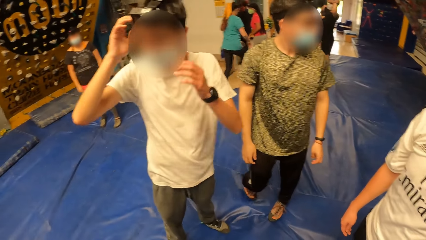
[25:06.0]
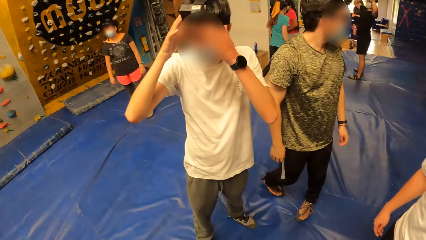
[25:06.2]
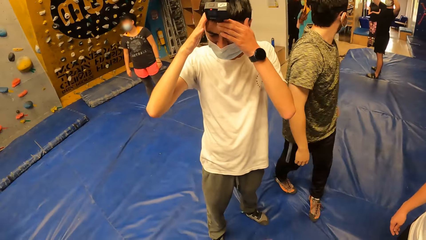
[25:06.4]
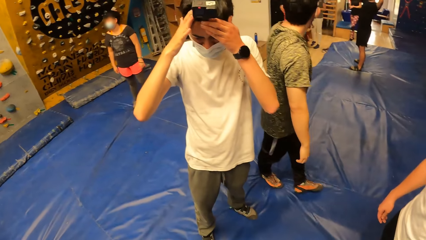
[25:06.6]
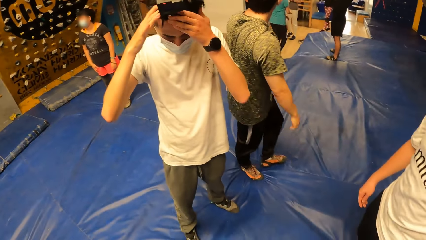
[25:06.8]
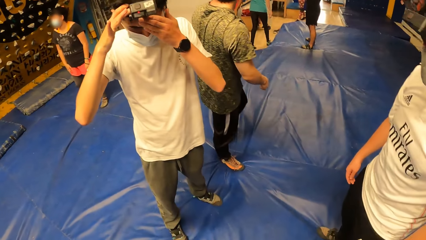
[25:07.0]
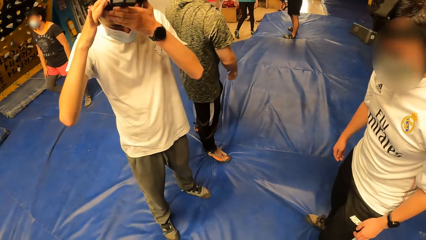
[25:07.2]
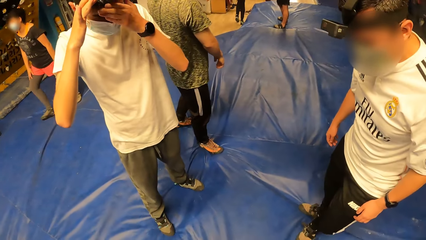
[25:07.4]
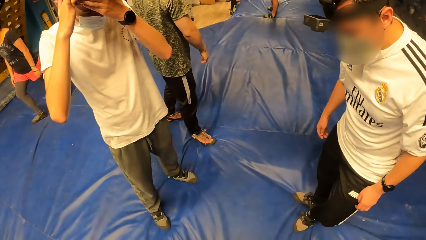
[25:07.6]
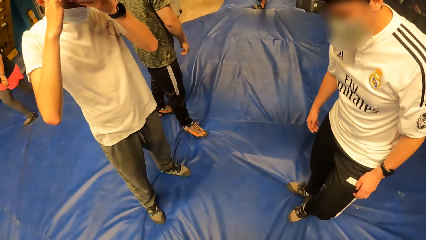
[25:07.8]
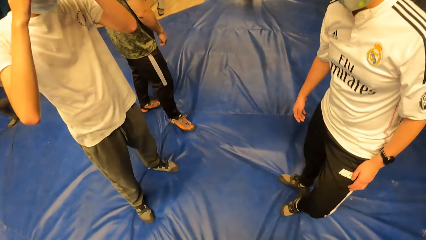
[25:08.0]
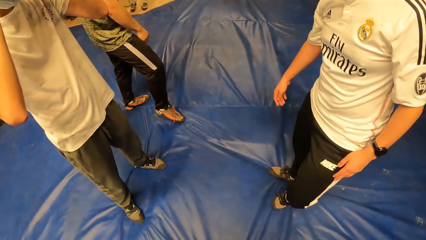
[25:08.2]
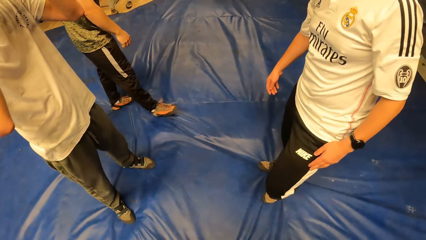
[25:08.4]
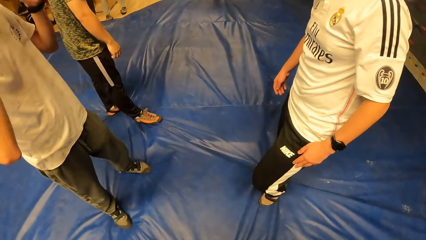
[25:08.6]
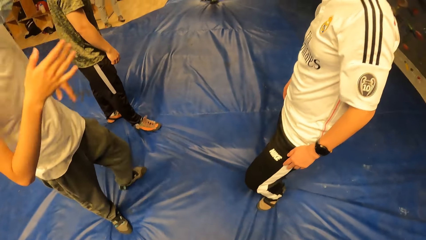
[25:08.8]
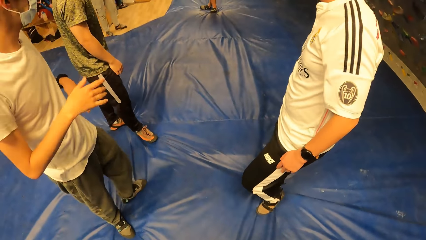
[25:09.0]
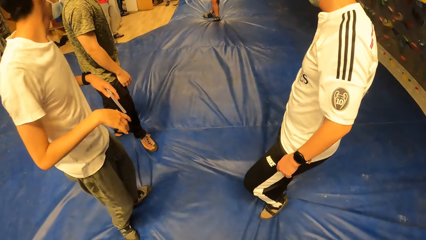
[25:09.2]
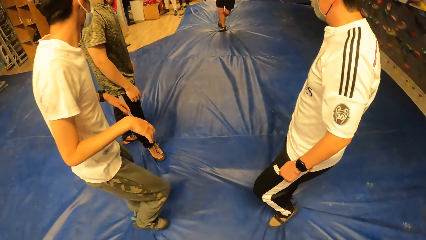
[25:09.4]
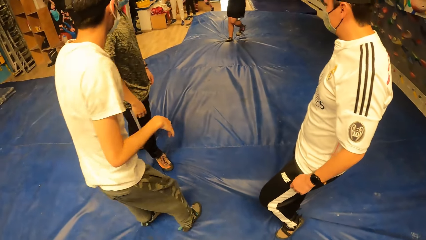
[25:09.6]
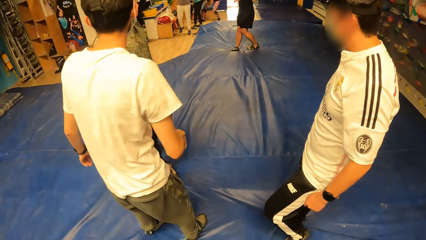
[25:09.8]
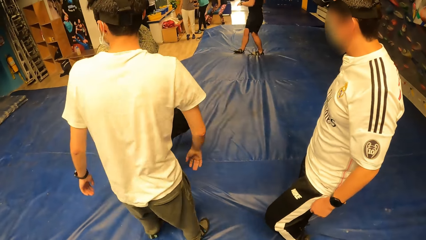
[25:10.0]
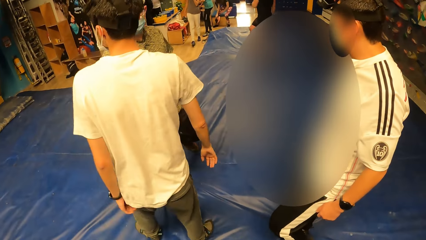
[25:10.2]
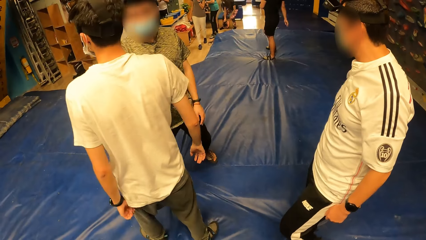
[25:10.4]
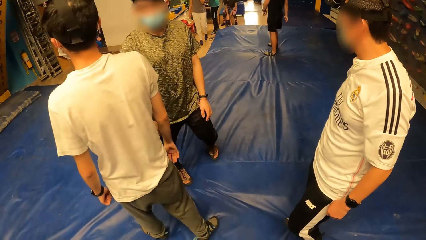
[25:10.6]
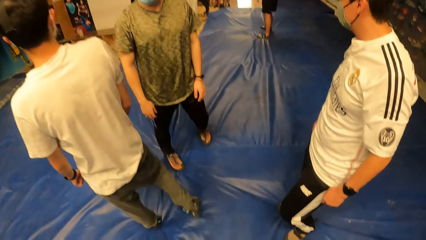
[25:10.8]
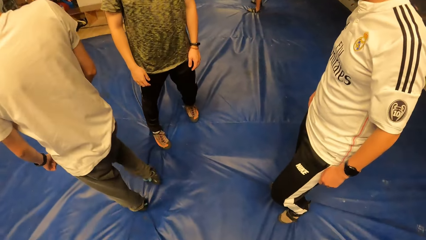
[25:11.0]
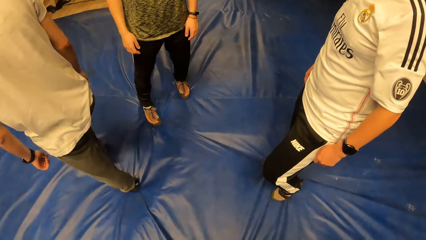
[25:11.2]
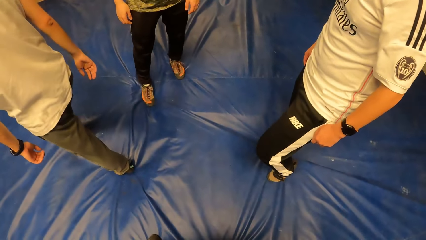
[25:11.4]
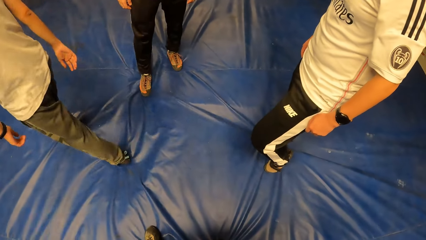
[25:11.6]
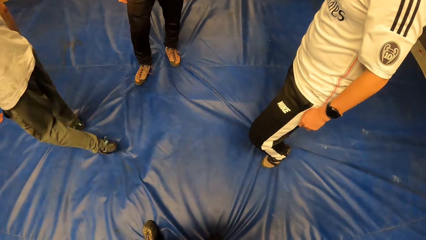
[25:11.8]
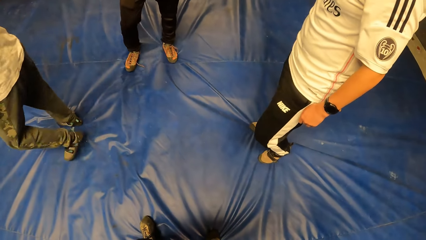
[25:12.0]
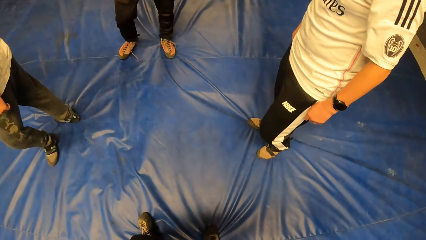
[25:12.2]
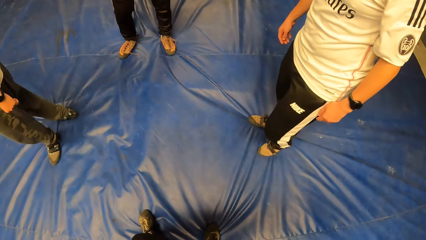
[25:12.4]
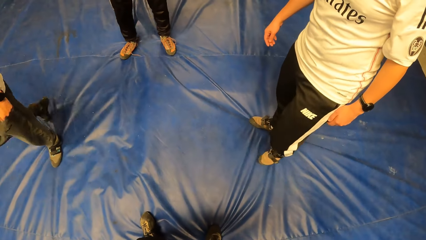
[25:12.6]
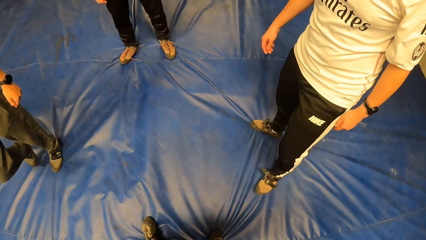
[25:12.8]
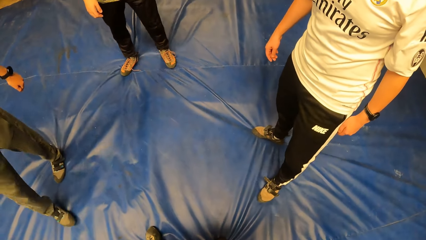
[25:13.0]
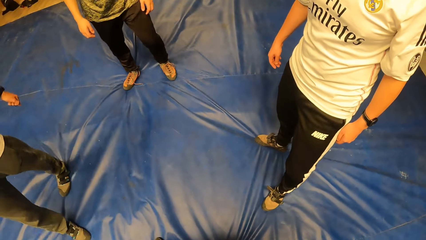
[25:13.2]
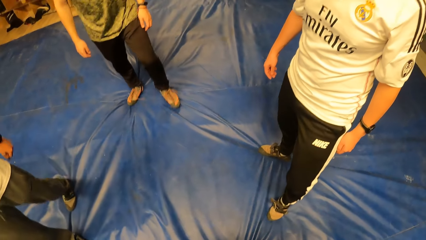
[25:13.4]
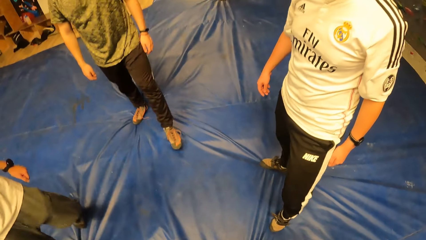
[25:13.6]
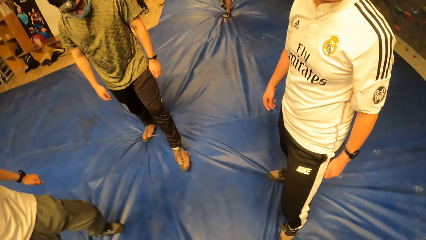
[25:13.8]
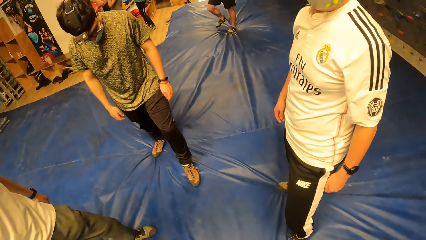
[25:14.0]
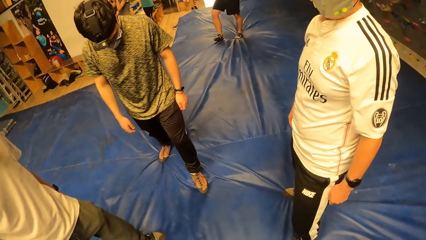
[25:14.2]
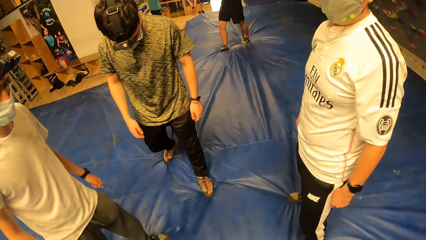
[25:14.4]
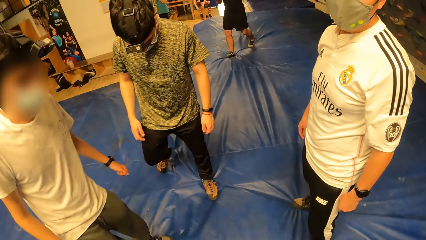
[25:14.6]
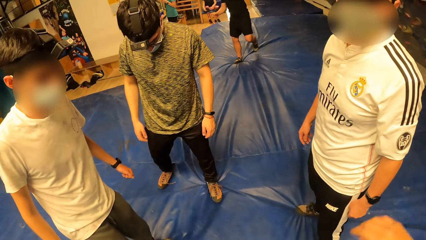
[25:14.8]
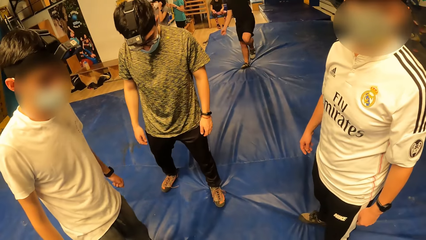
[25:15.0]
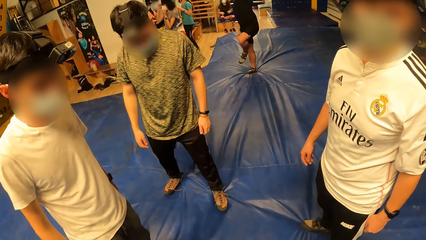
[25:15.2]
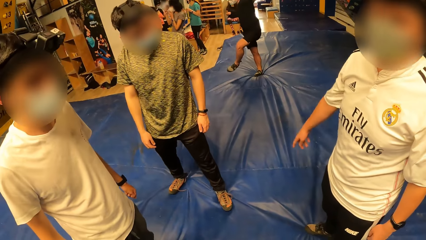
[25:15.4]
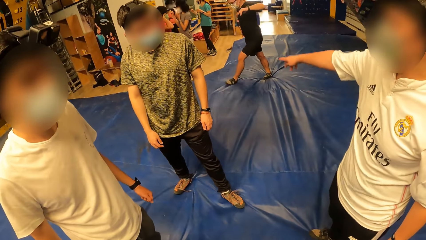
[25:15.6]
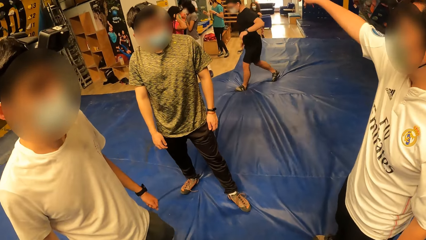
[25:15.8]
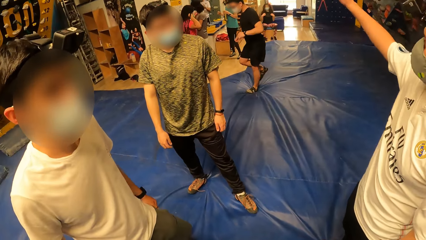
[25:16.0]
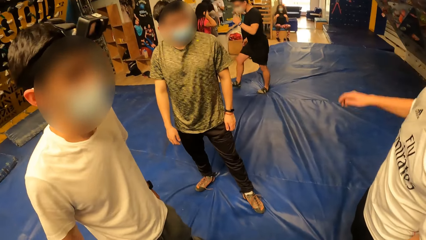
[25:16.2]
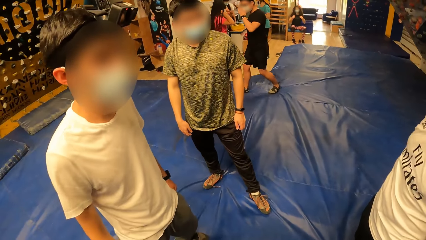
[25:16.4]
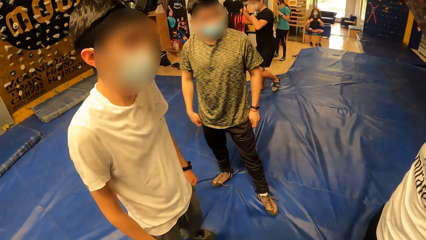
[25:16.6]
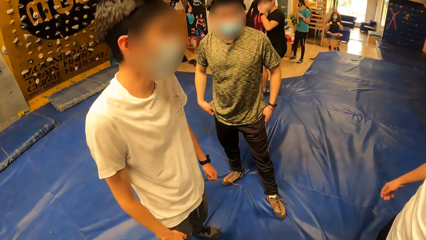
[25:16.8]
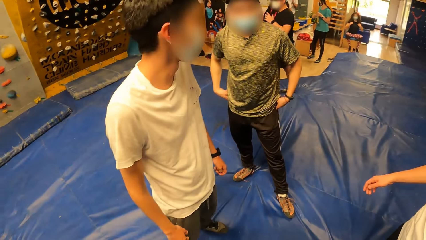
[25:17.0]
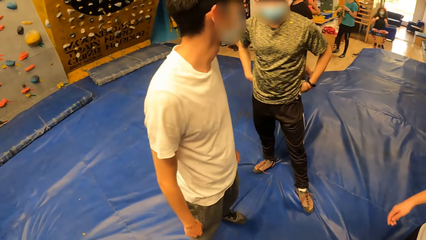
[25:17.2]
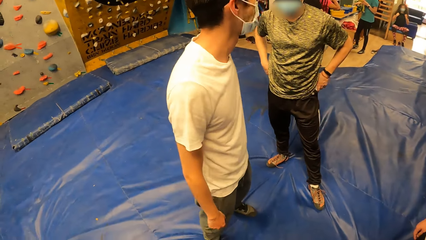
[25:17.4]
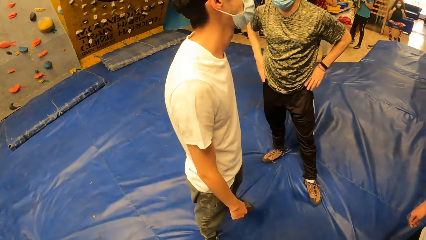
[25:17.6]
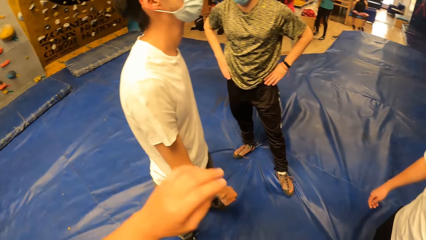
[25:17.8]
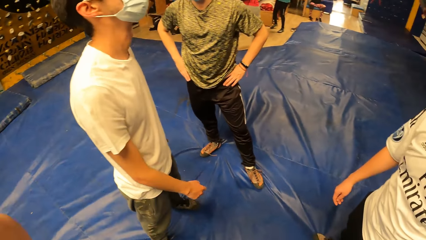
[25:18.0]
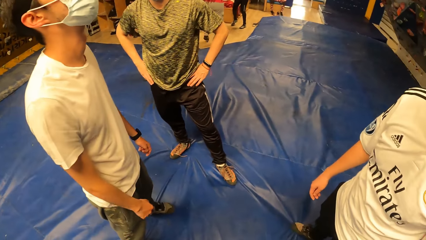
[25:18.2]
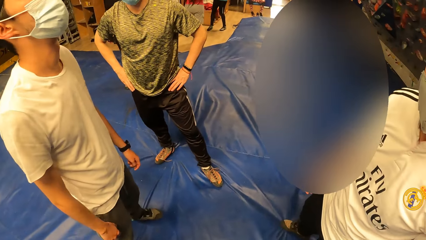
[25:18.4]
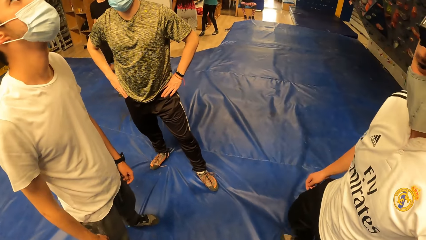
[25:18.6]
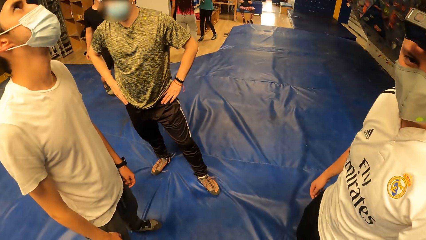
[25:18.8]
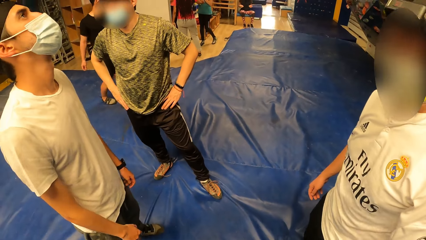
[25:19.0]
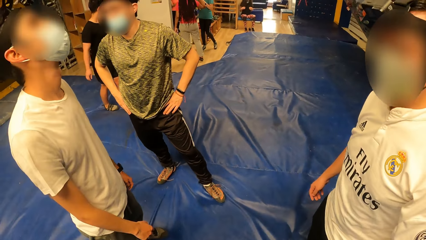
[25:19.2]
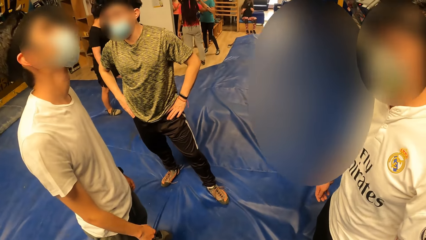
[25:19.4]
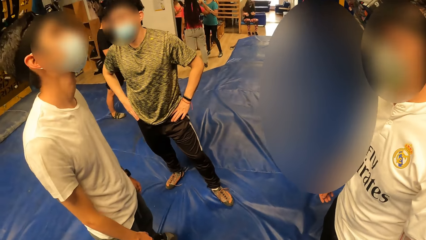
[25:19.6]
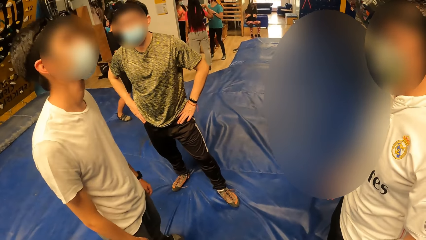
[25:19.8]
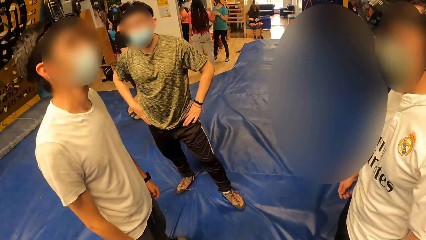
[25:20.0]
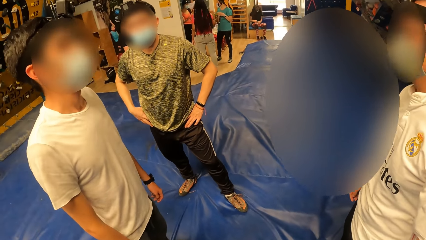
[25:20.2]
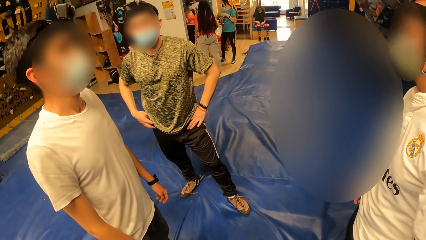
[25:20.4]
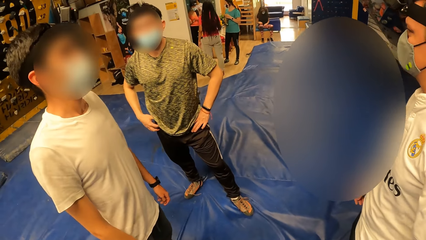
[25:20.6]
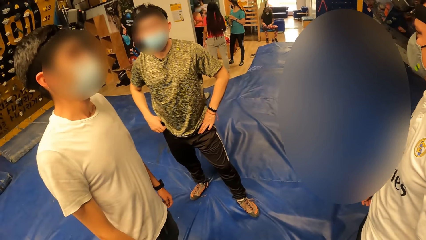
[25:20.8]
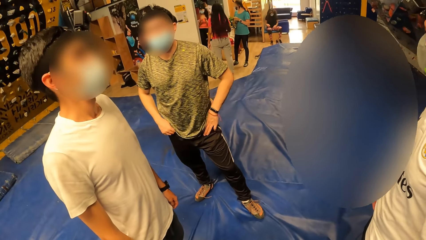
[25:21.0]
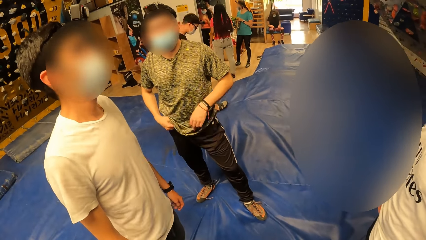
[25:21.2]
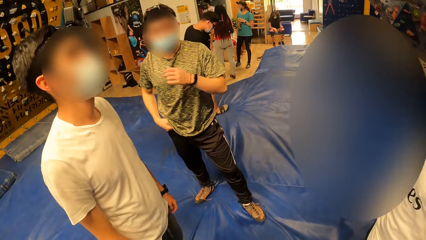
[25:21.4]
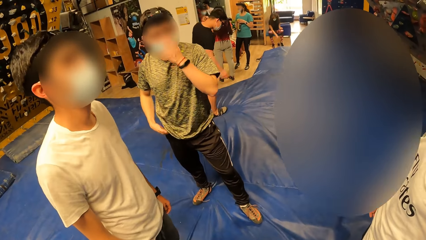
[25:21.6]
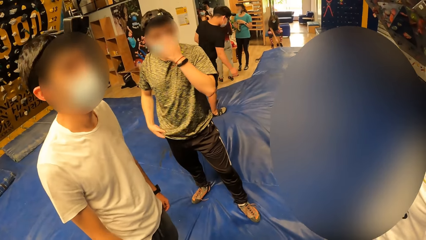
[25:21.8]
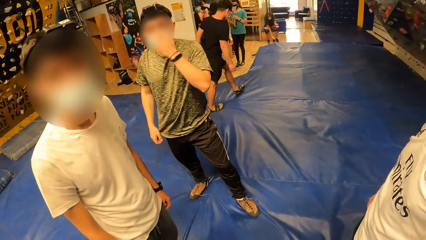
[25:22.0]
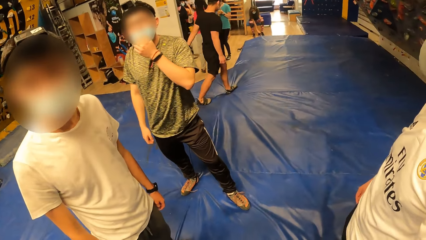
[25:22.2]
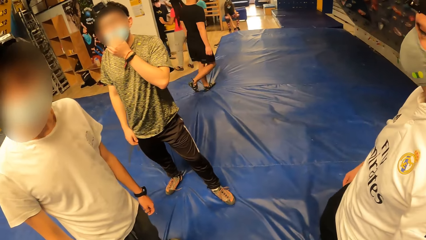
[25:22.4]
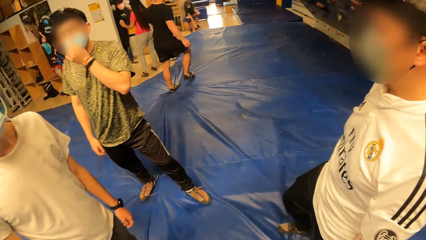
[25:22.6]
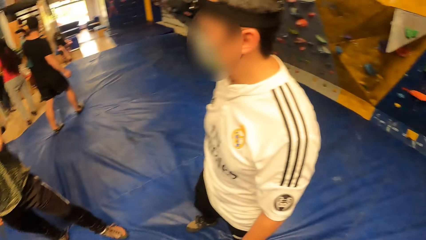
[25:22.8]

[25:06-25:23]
The man adjusts the camera with both hands. The camera wearer looks at a man, another man and a third man. They look at the ground. They converse with the first man. They look around the room.
